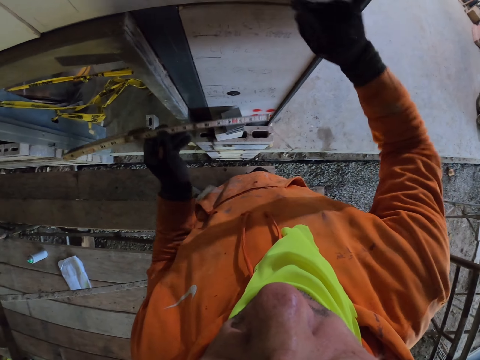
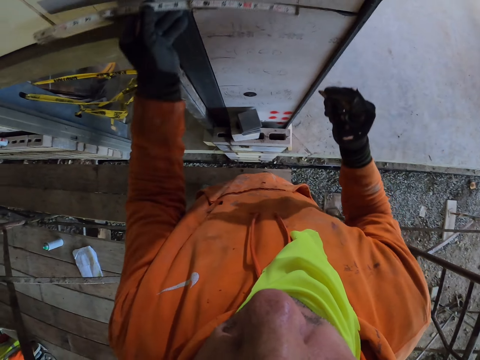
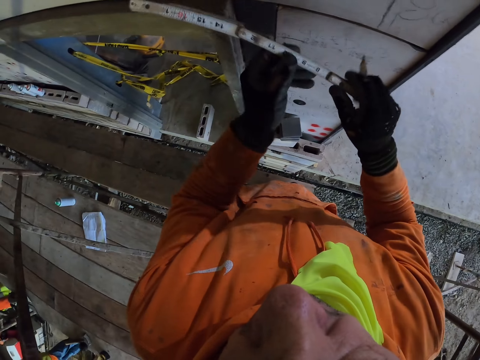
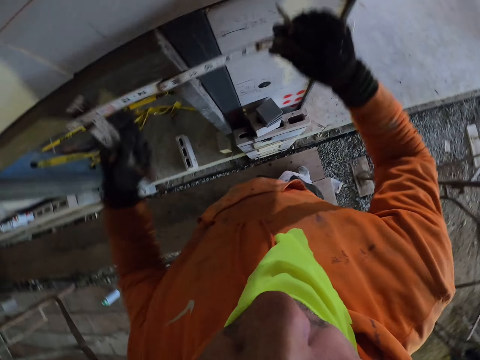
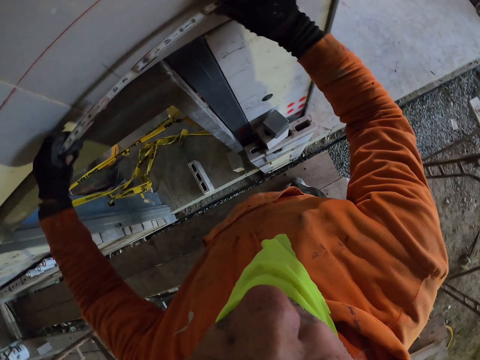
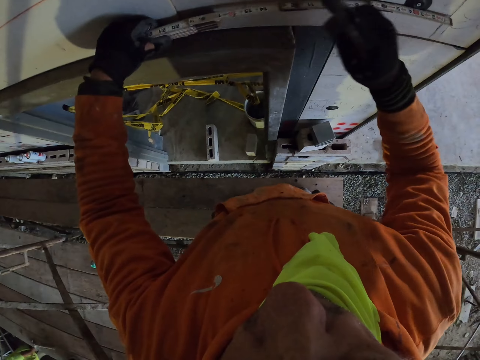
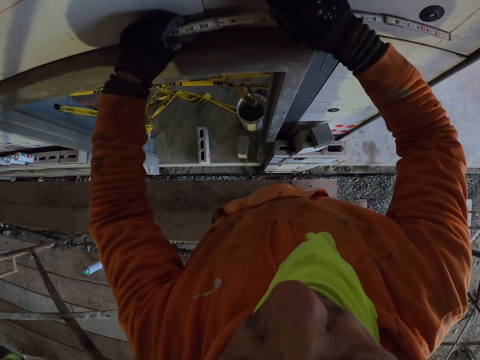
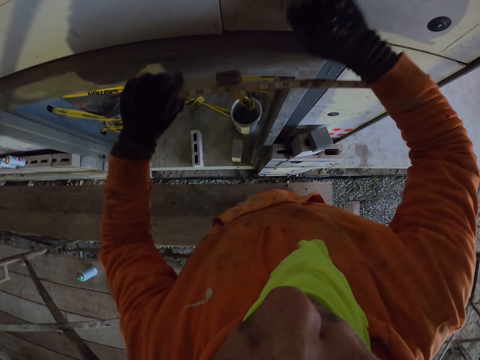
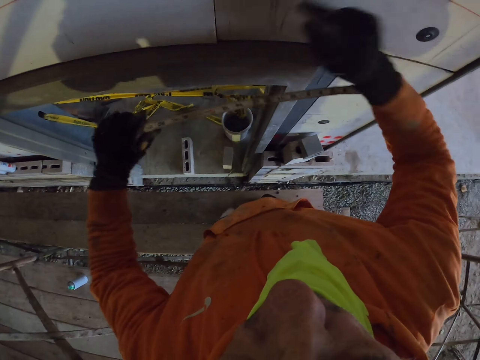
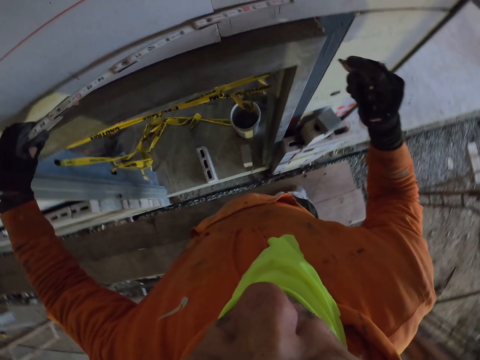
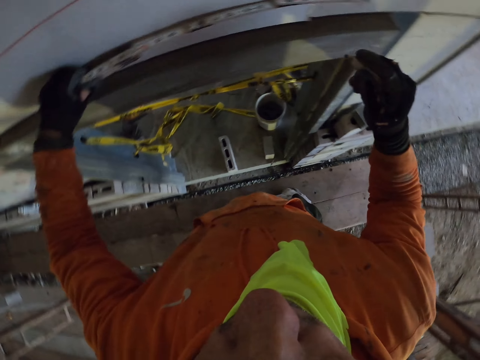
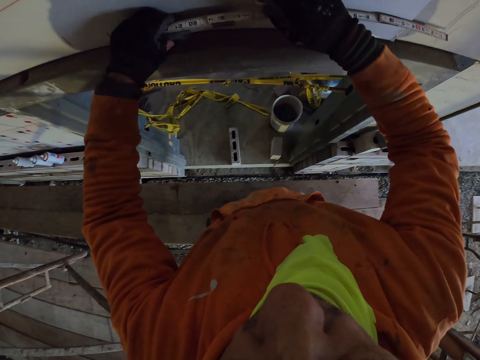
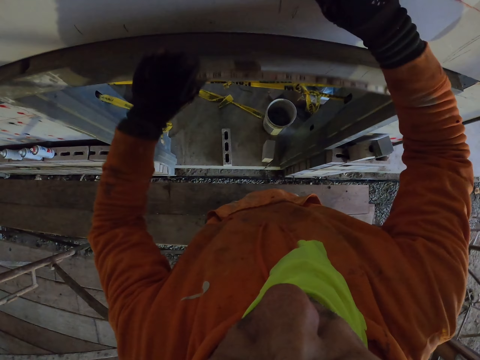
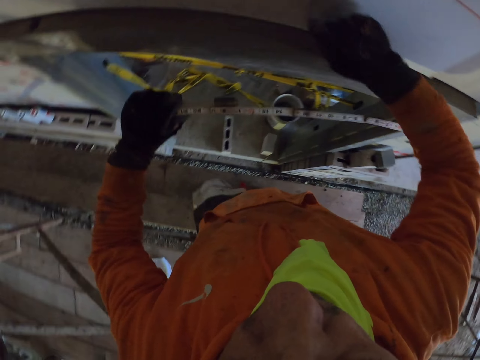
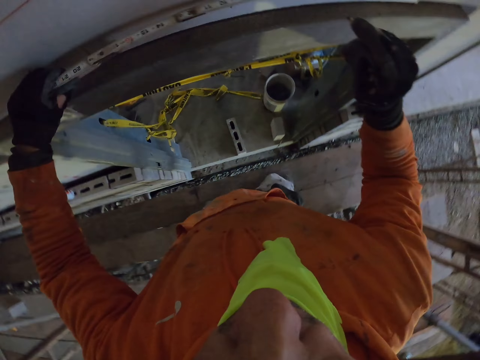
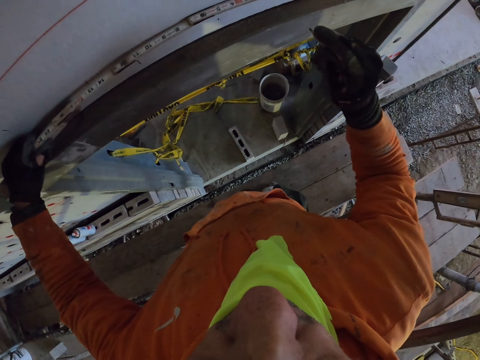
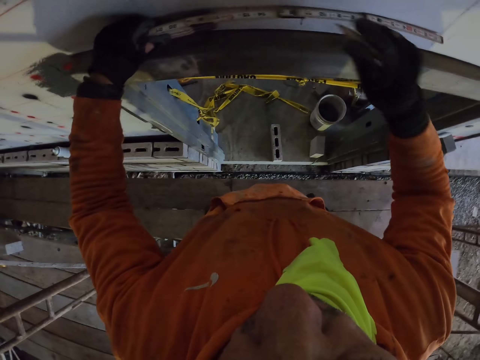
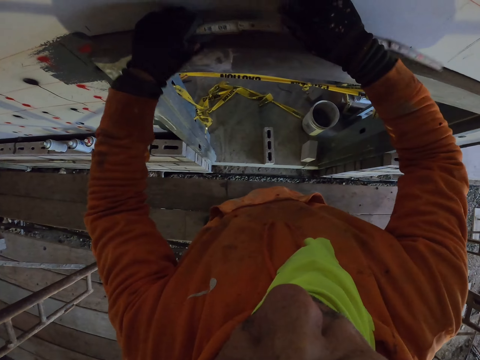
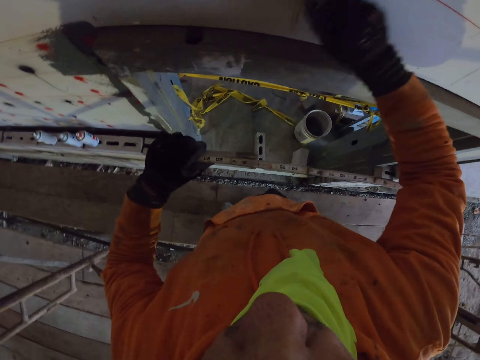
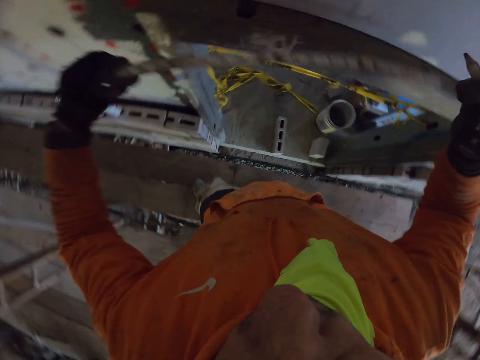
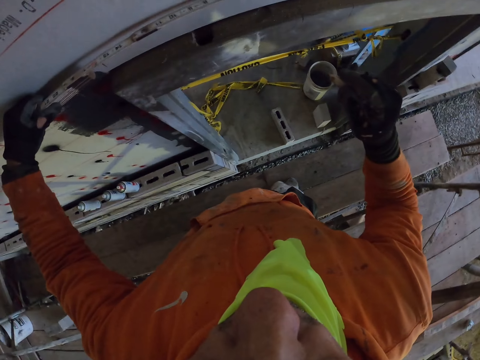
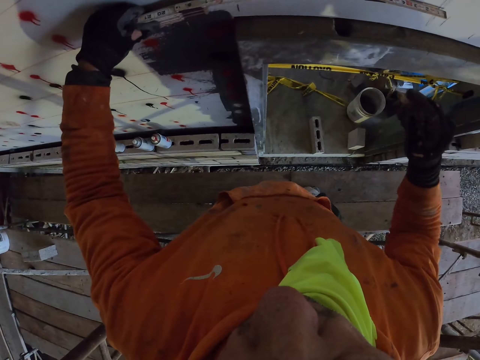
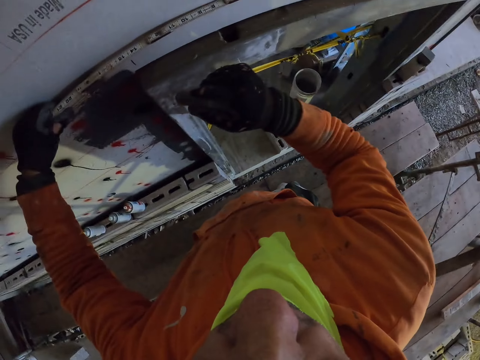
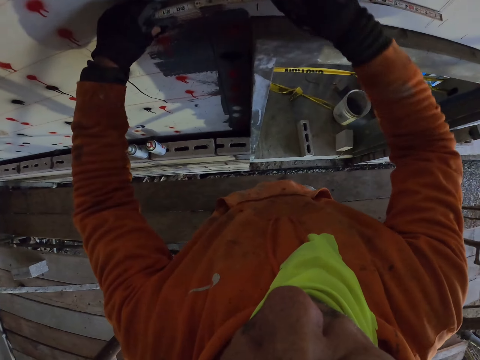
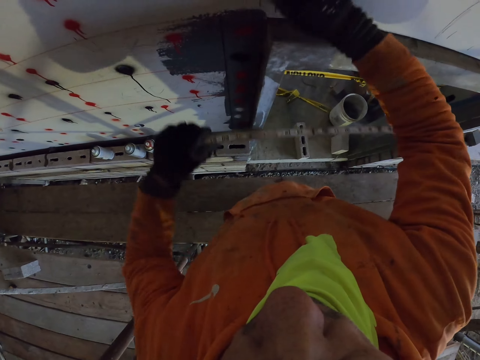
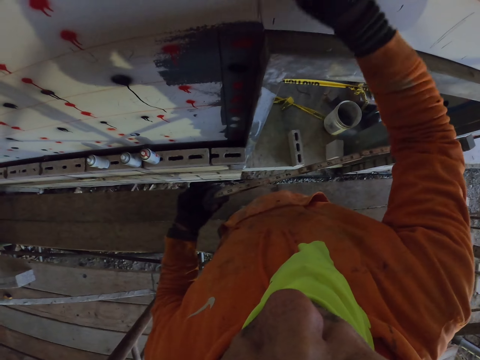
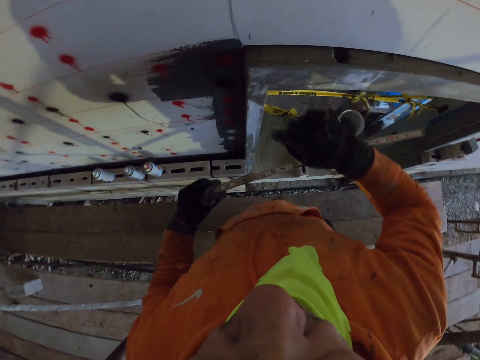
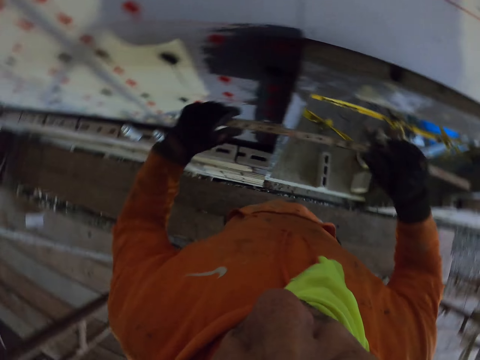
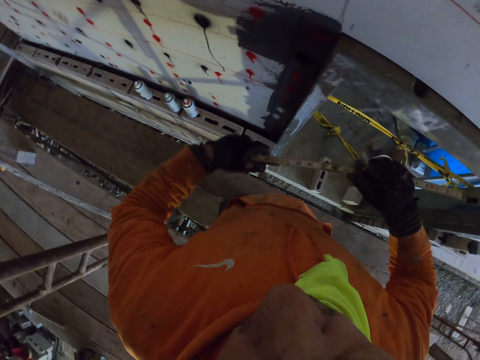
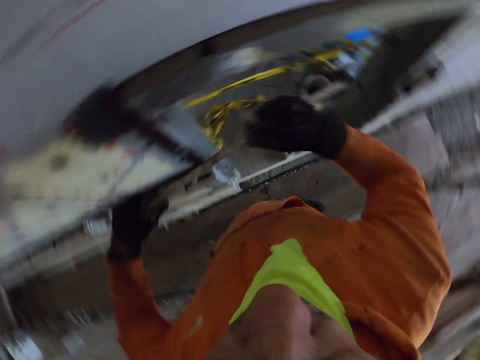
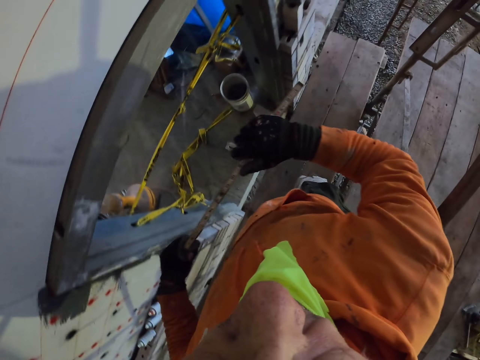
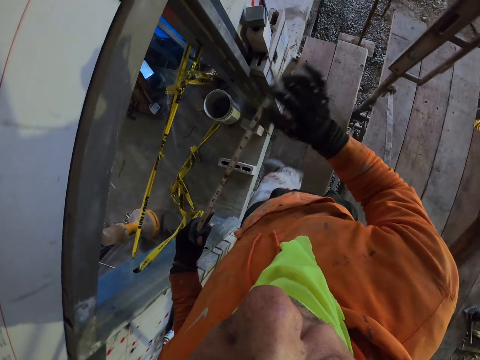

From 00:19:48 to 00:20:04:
The camera wearer unfolds the tape or folding ruler. They place the folding ruler on the wall. They mark a point on the wall with a marker. They place the folding ruler on the wall. They mark a point on the wall. They place the folding ruler on the wall. They mark a point on the wall. They place the folding ruler on the wall. They mark a point on the wall. They walk around the room.

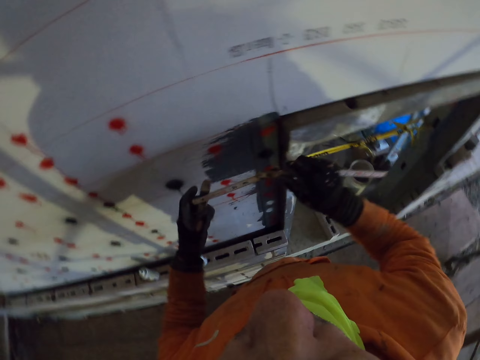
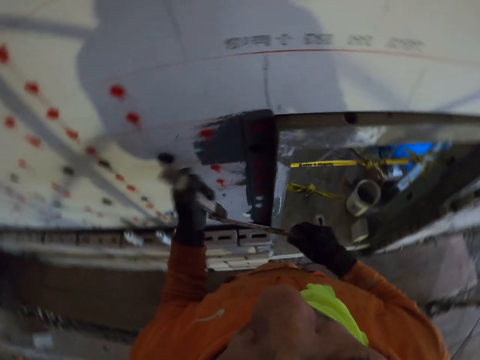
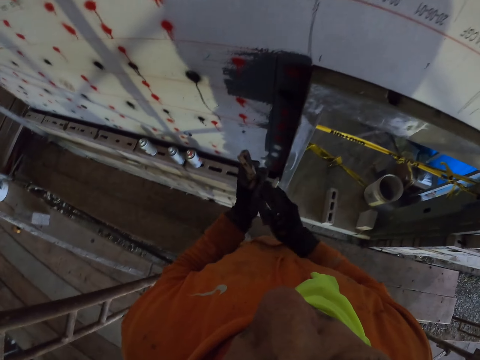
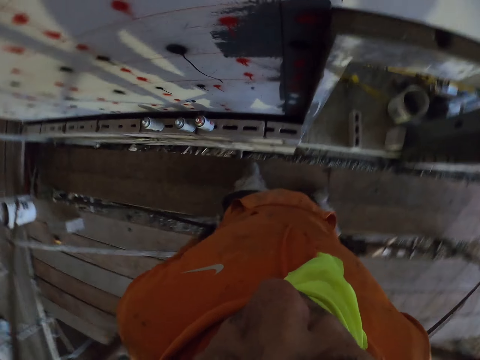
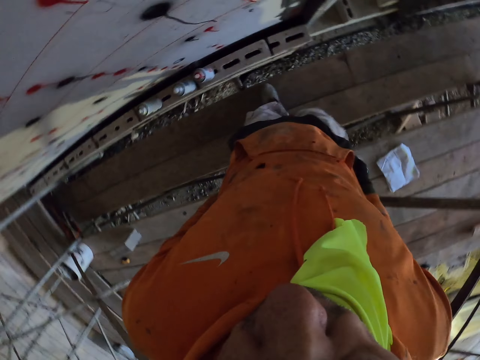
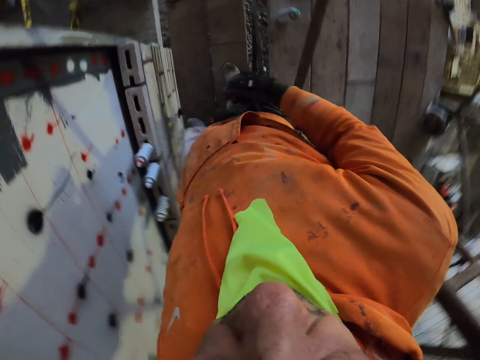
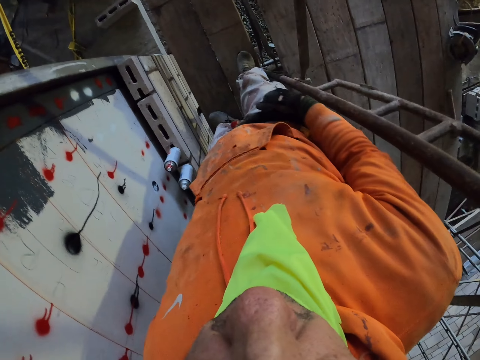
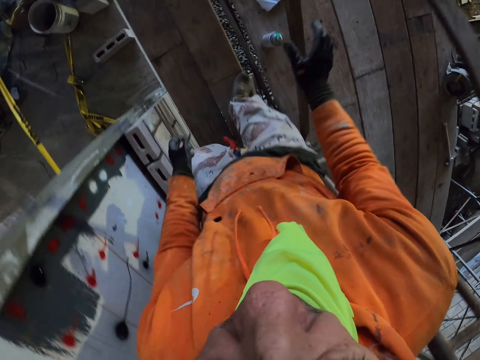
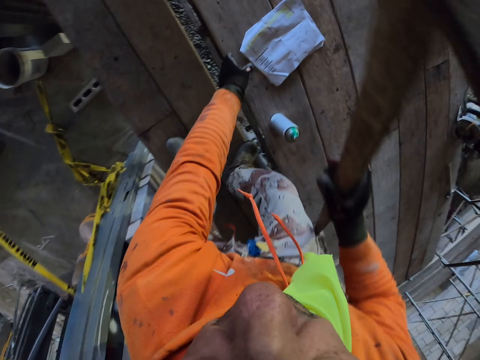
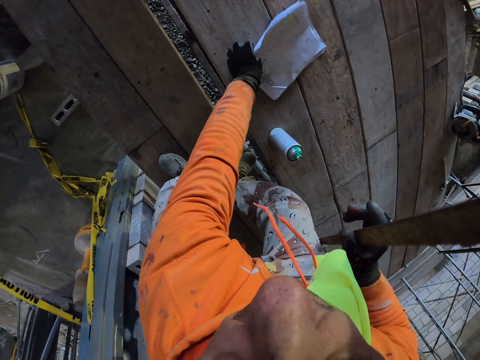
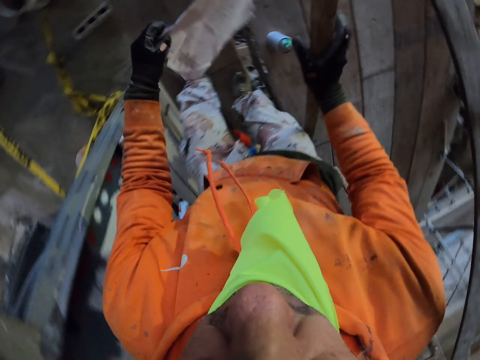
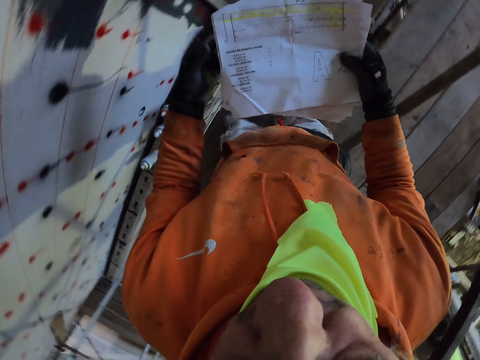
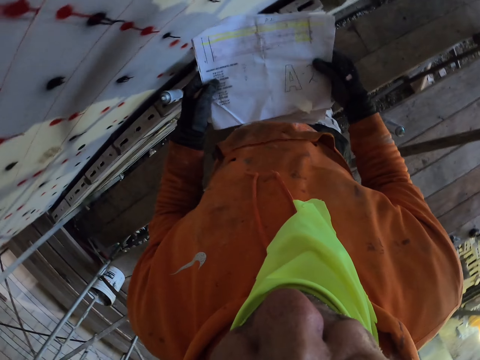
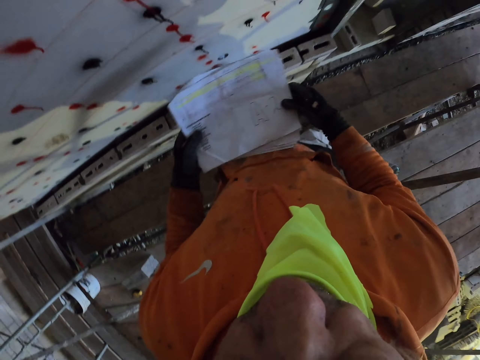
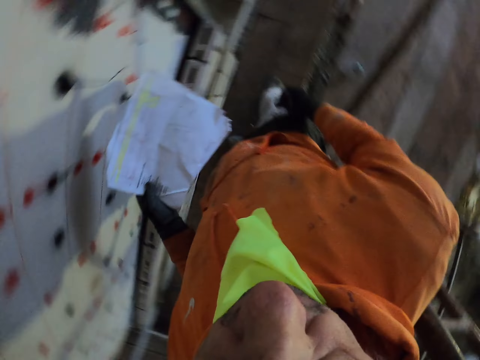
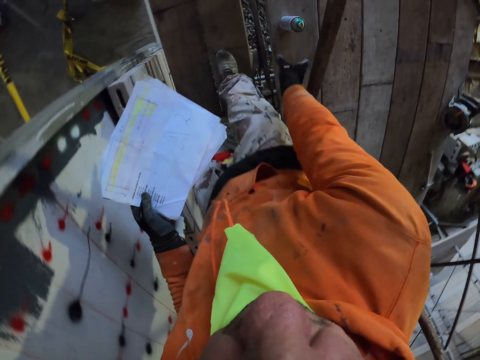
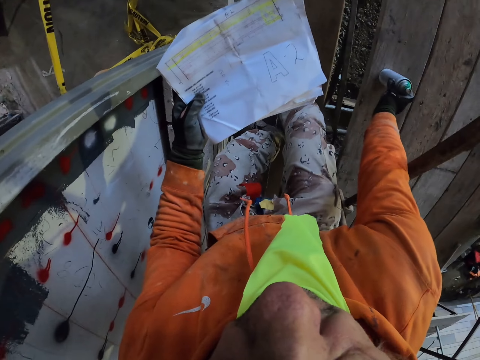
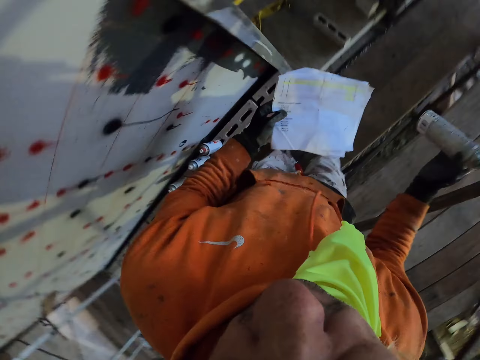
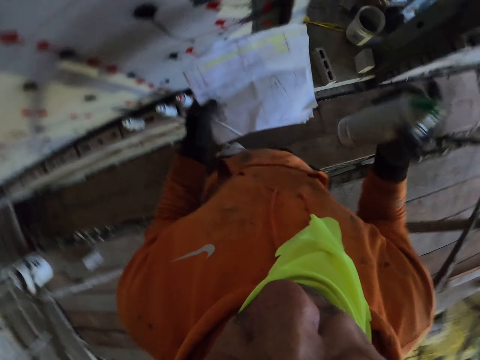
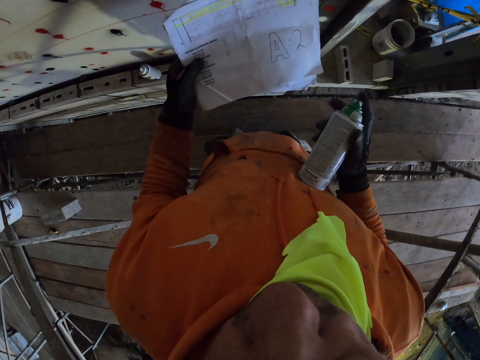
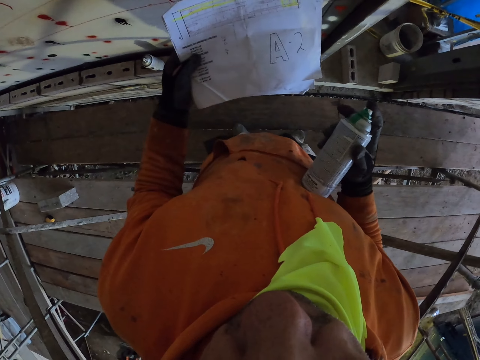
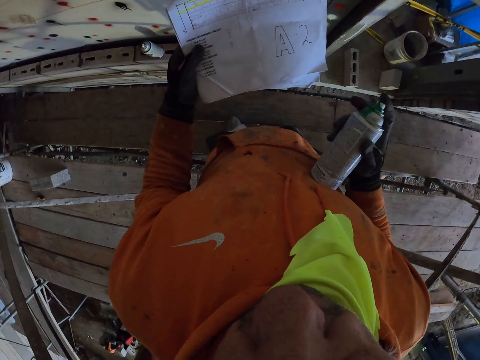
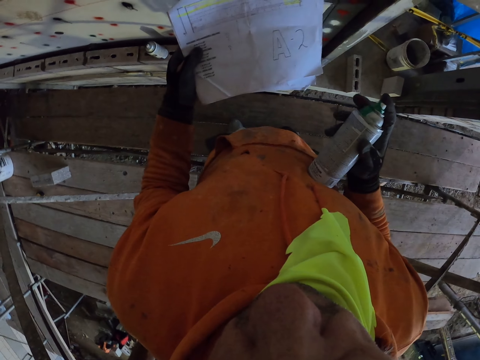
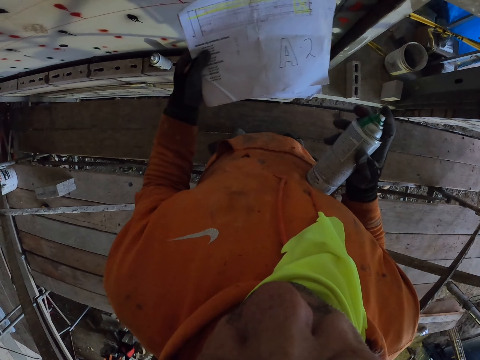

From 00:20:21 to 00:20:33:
The camera wearer folds the folding ruler or tape. They put the tape in the pocket. They turn around the room. They bend, pick up the paper, and stand. They turn around the room. They bend, pick up the spray, and shake the spray.
